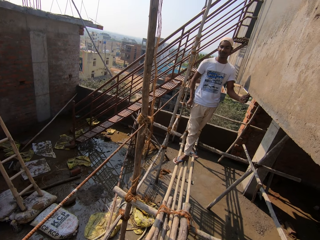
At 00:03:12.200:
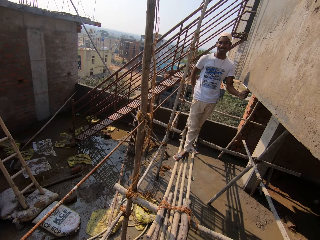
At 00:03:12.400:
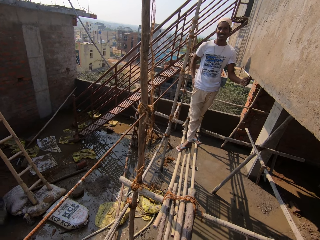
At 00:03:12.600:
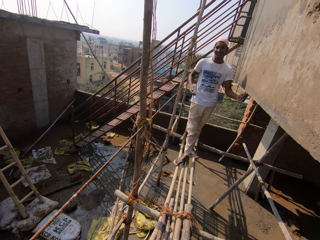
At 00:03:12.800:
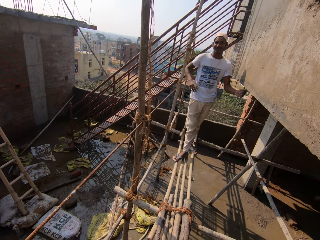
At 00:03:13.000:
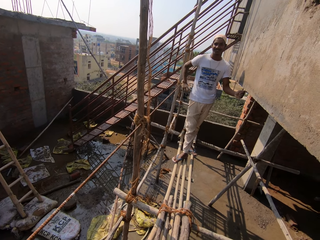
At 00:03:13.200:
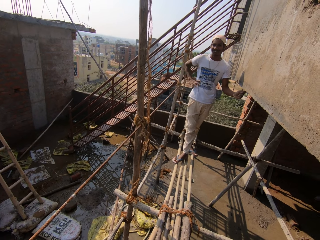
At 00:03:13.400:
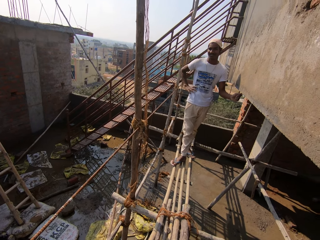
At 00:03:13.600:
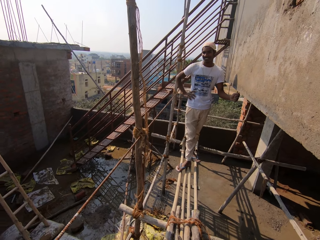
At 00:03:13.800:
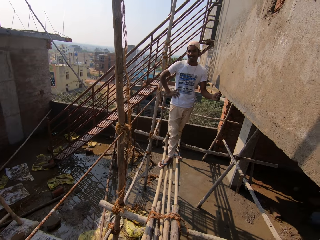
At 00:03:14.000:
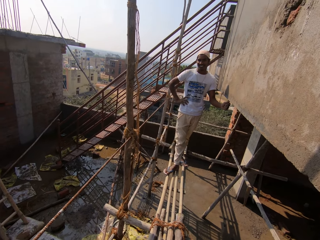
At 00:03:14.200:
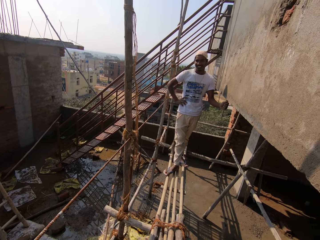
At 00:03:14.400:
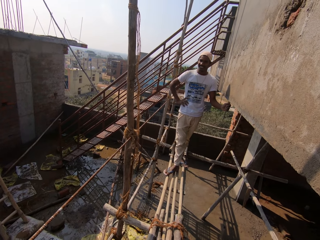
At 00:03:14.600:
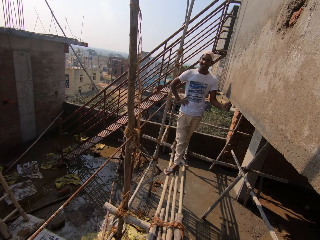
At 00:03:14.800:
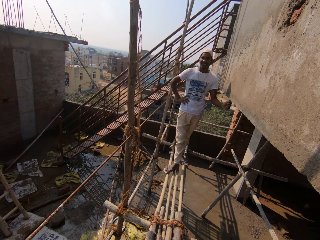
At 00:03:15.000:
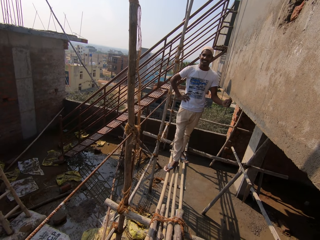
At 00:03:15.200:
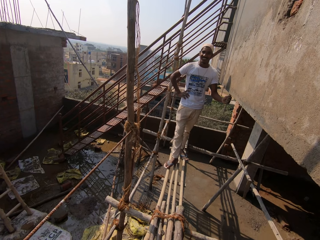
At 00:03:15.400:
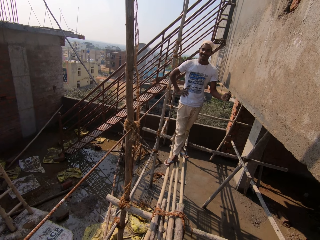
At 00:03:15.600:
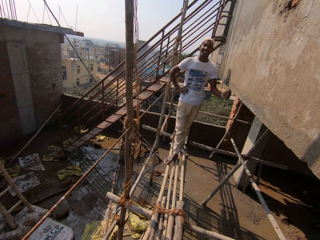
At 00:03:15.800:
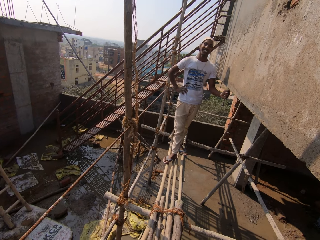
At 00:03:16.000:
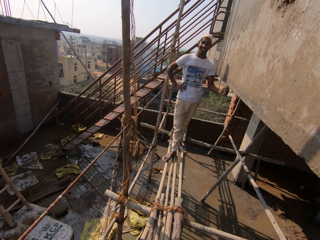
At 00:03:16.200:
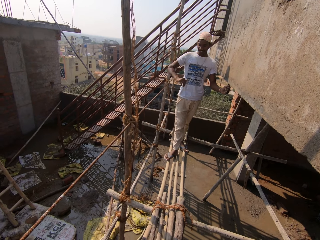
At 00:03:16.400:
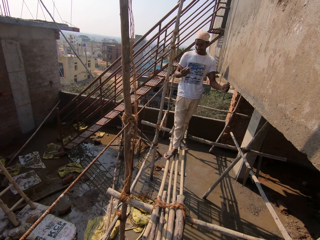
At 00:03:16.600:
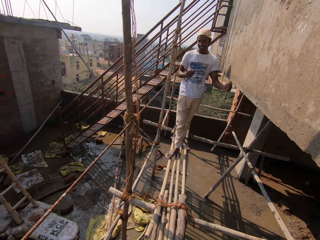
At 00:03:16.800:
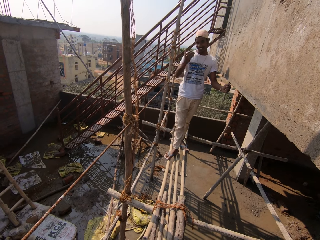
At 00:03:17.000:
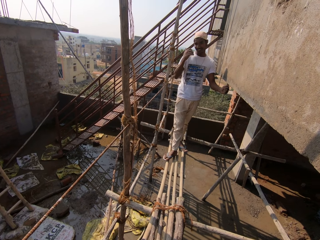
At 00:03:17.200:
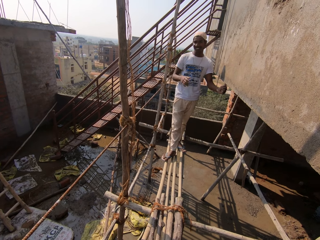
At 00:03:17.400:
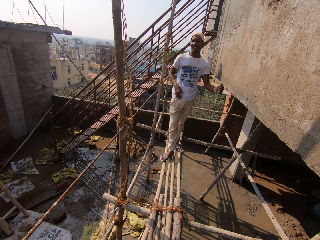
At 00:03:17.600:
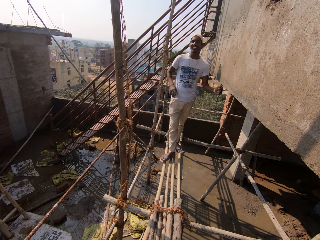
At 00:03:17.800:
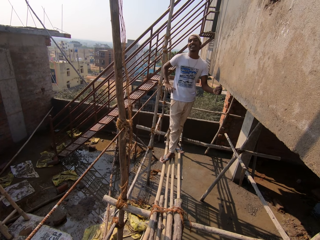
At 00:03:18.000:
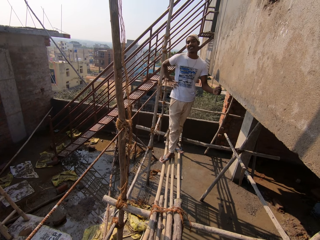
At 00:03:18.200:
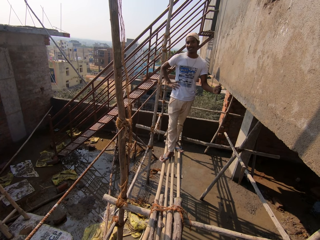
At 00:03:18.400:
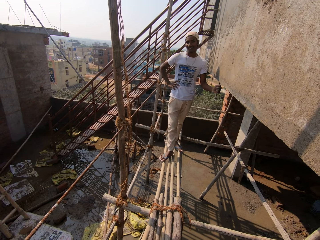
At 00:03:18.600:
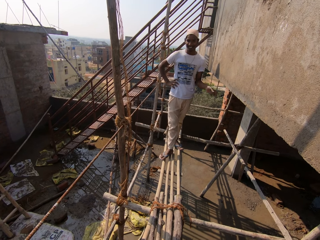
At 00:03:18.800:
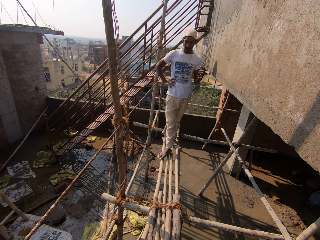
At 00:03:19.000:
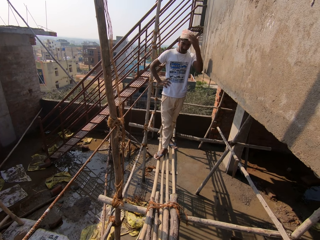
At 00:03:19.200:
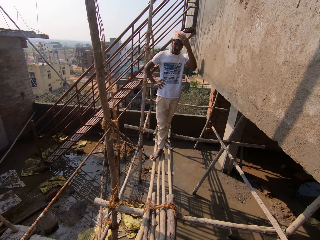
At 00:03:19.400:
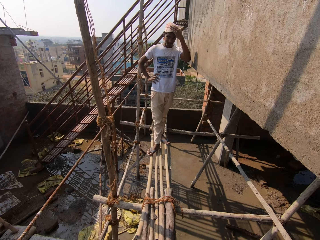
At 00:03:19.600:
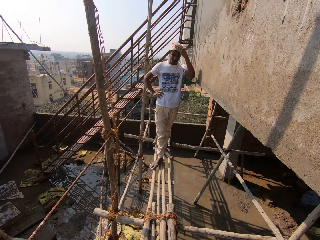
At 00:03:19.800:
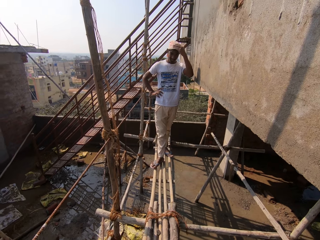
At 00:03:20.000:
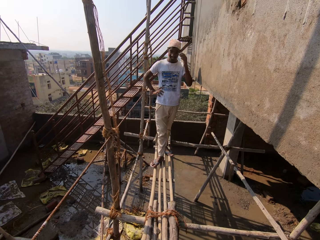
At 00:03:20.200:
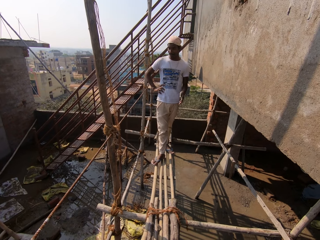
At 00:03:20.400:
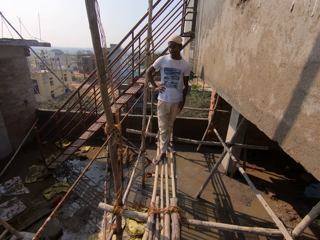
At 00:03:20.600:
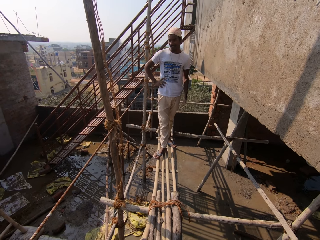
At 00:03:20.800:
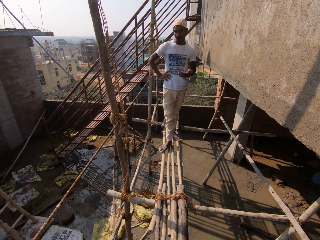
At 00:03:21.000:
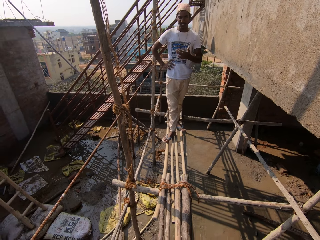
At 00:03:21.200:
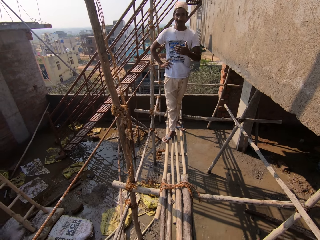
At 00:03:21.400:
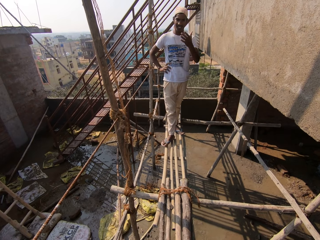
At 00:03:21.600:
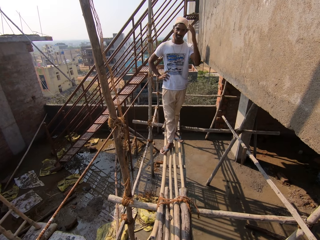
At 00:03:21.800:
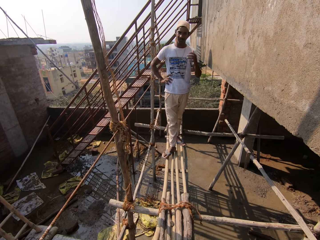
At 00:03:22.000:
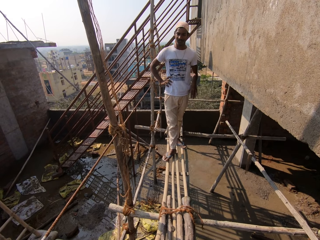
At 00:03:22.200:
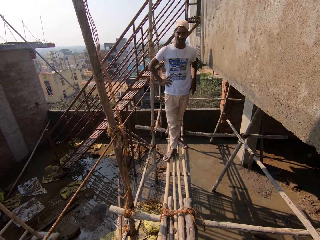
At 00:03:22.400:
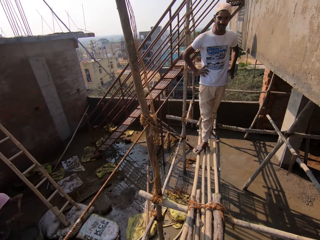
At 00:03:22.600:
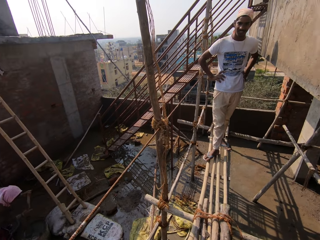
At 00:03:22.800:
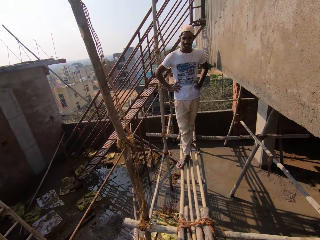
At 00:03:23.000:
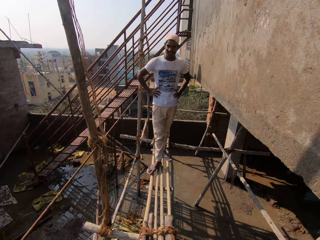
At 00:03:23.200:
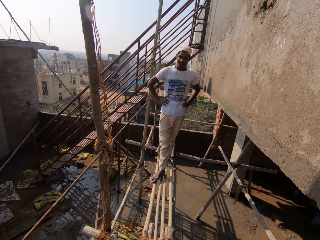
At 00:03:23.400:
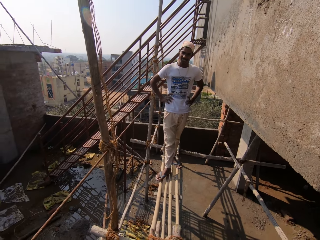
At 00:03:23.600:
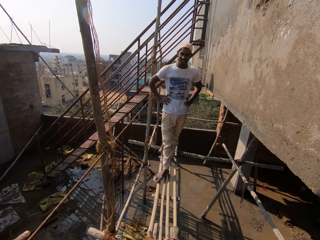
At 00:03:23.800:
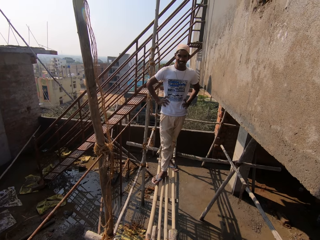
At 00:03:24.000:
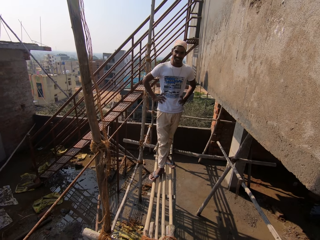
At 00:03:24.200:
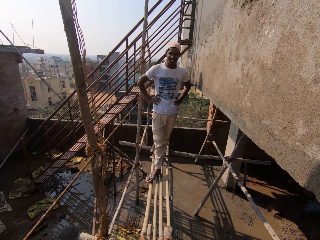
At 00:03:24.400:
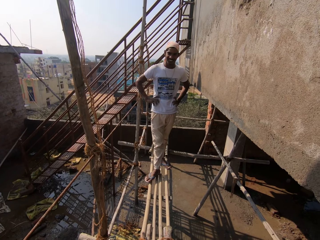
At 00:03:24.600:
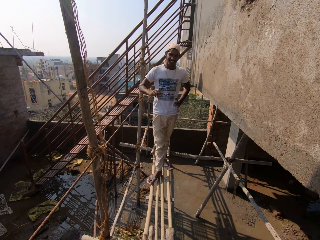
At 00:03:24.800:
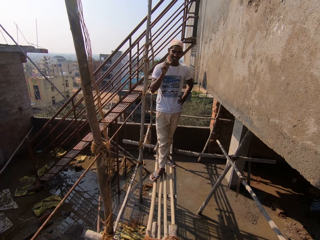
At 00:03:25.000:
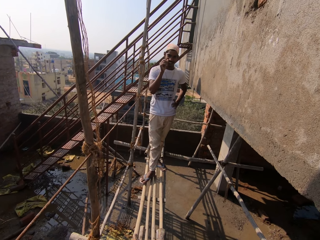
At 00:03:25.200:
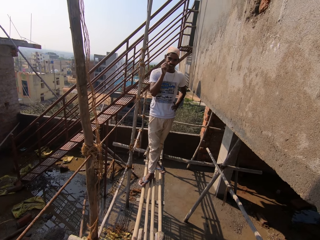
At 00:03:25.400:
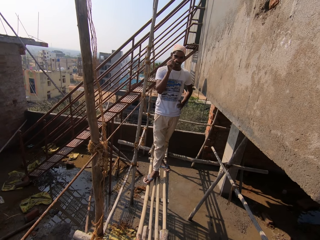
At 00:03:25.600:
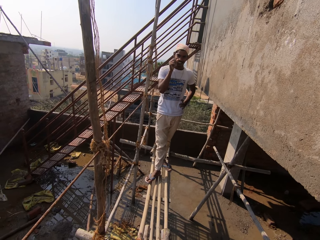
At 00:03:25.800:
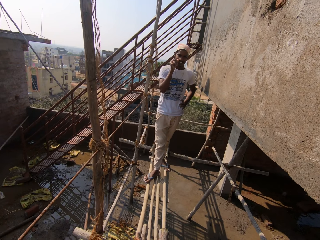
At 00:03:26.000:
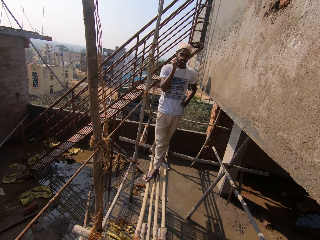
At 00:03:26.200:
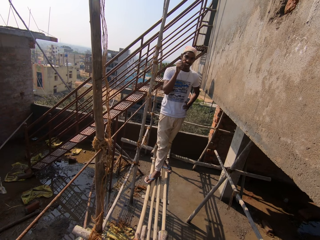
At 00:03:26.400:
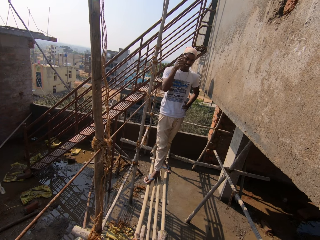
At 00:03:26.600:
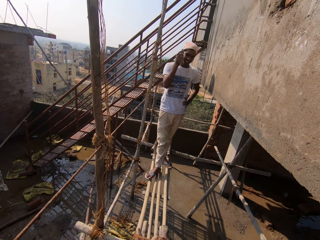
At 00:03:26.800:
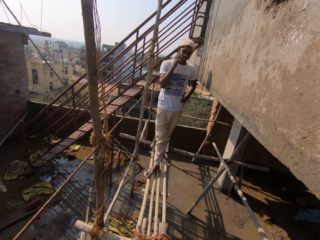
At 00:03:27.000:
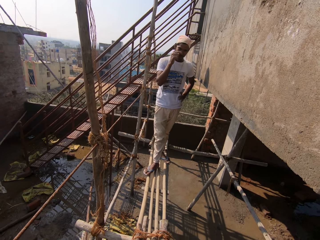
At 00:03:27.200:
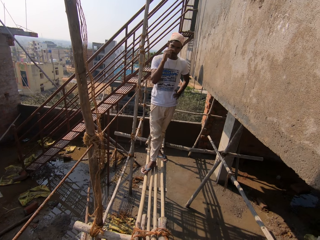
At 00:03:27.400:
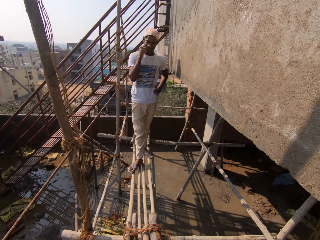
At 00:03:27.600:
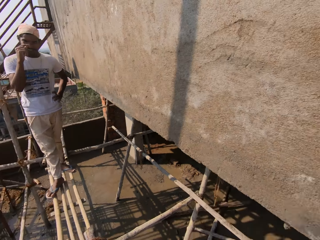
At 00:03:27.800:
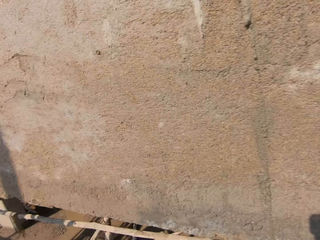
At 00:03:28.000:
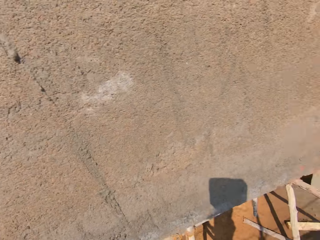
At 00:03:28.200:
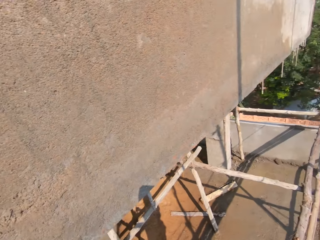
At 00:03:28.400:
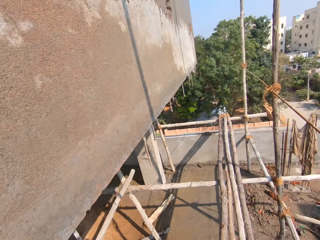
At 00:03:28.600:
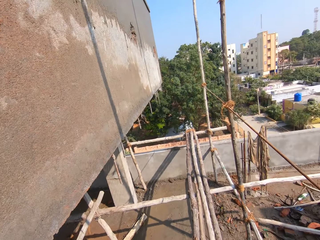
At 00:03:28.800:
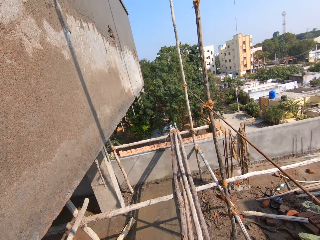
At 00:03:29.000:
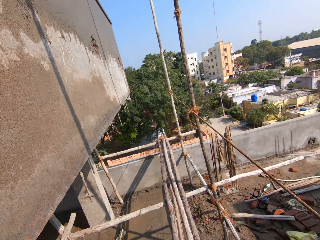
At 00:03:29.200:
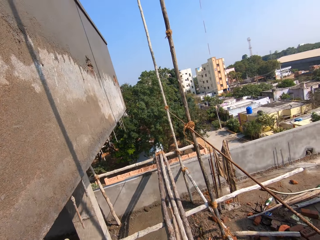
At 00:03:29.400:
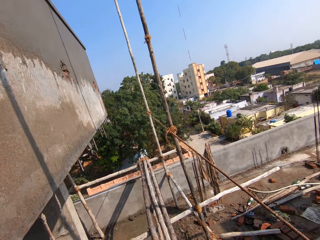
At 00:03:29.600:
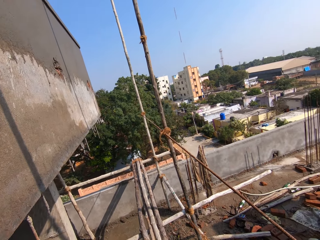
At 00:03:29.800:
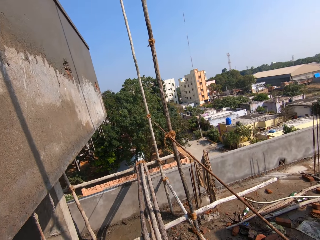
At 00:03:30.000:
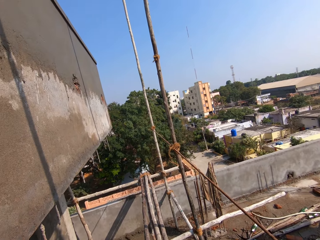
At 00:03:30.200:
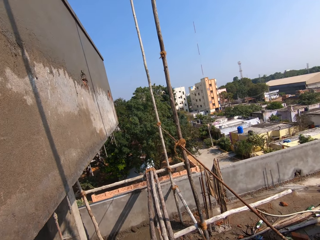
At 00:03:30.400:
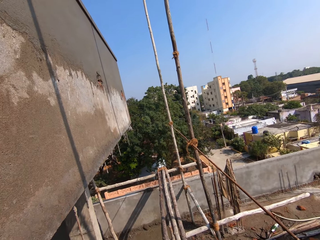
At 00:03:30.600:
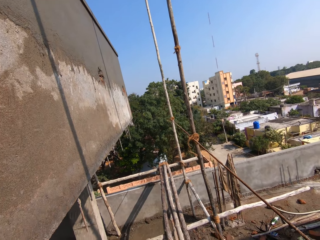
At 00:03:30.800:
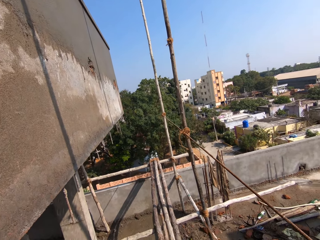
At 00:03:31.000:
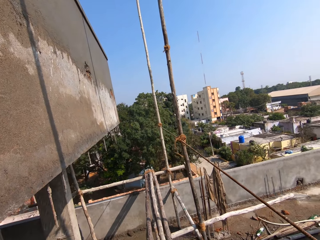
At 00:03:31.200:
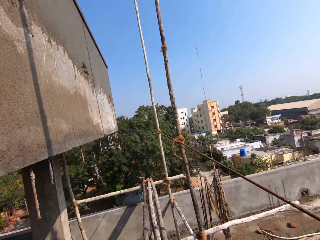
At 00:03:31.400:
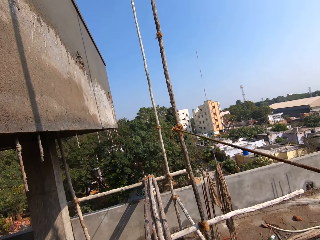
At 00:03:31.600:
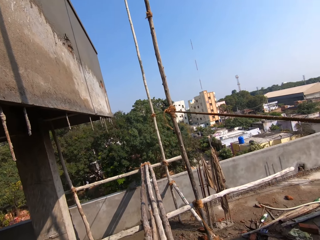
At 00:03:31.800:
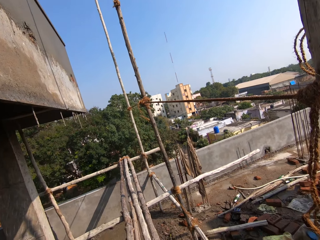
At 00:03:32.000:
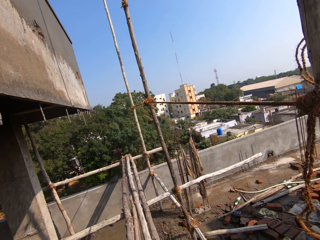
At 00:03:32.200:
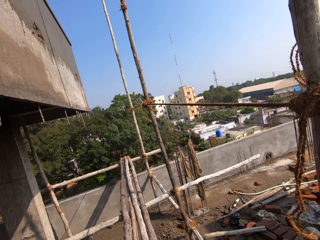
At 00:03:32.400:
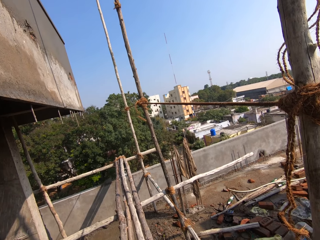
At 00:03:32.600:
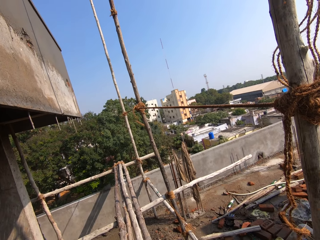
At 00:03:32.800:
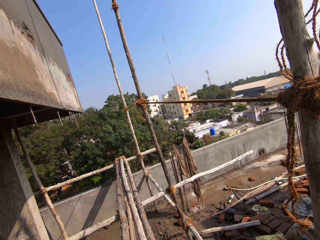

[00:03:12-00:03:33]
A man dusts his shirt with his right hand. The man scratches his nose with his right hand. The camera wearer looks around.
